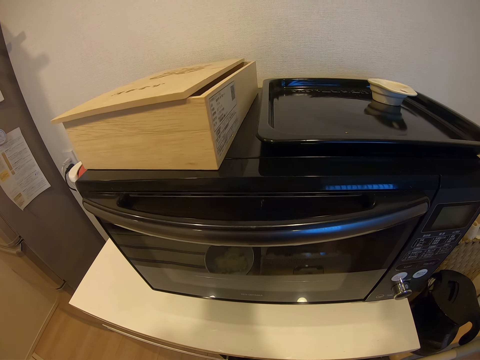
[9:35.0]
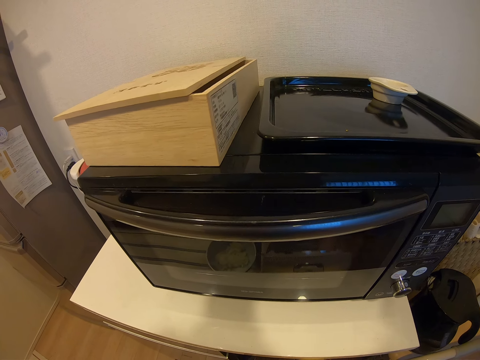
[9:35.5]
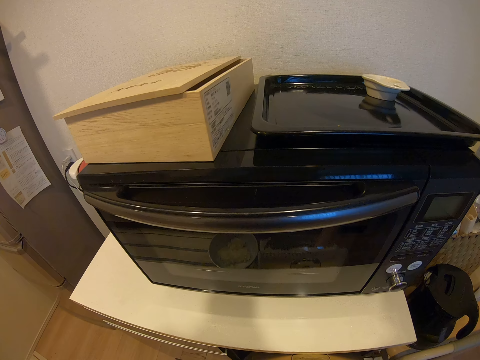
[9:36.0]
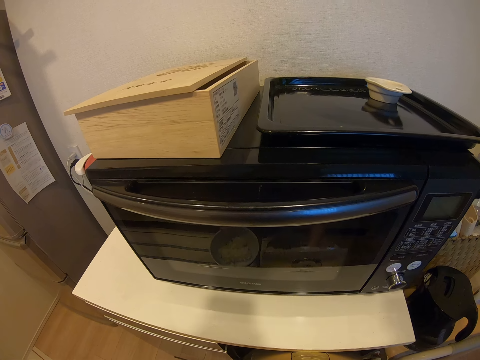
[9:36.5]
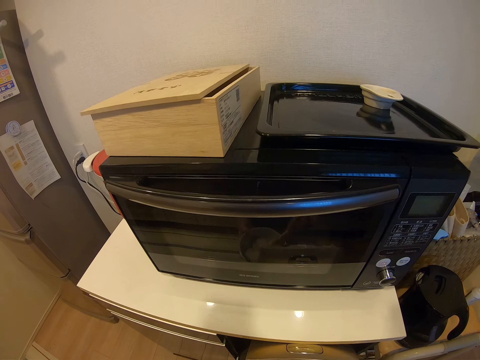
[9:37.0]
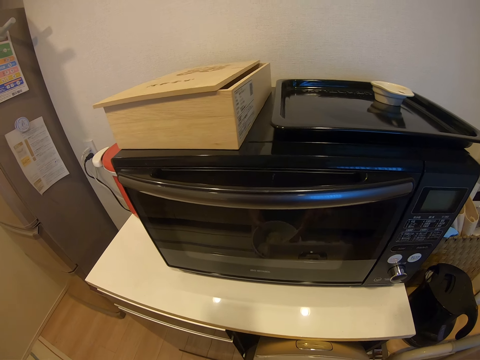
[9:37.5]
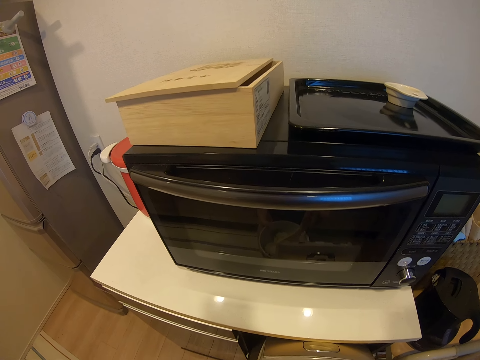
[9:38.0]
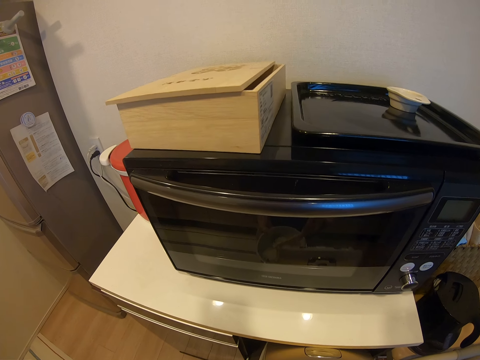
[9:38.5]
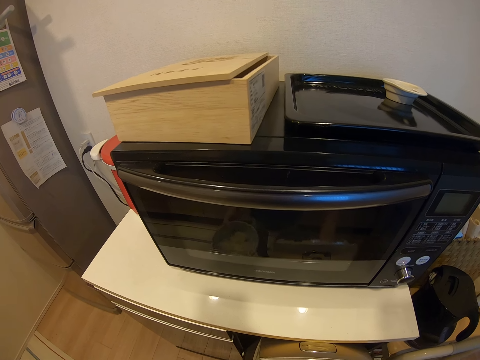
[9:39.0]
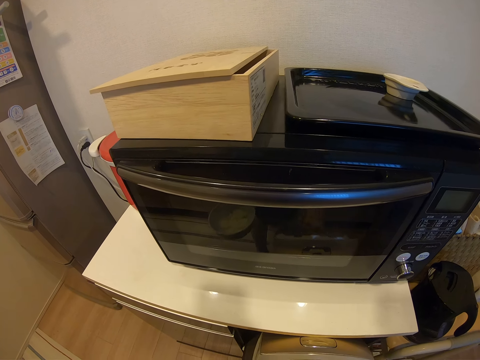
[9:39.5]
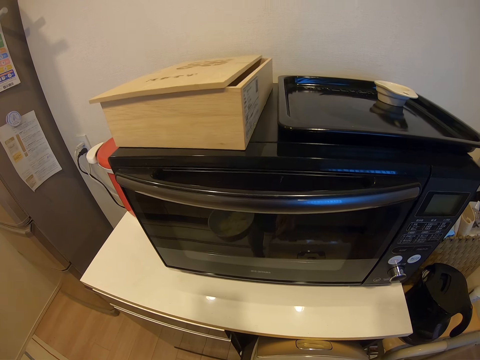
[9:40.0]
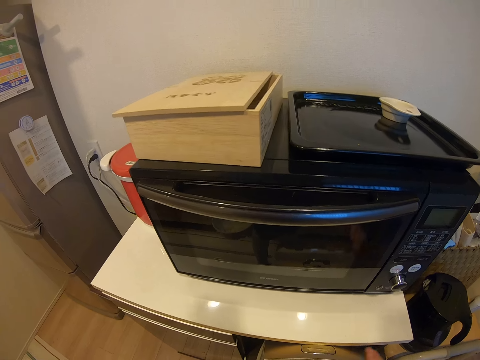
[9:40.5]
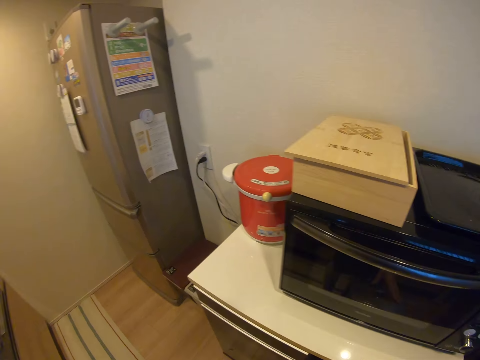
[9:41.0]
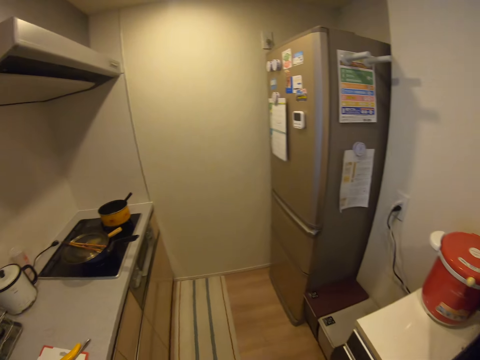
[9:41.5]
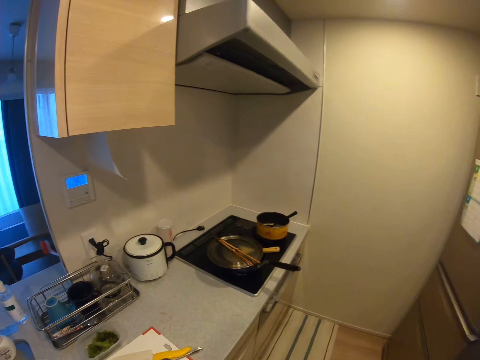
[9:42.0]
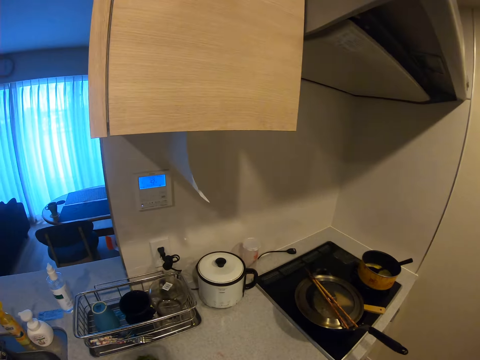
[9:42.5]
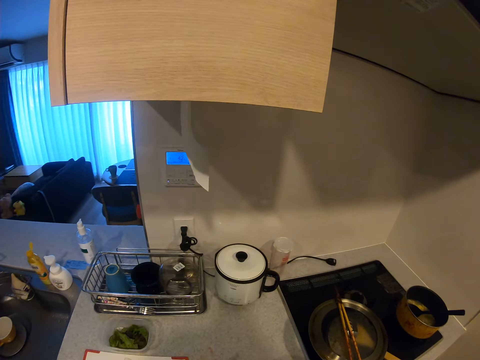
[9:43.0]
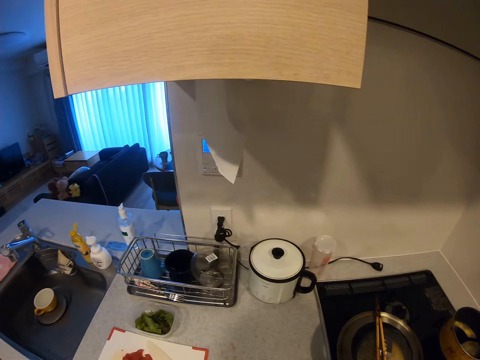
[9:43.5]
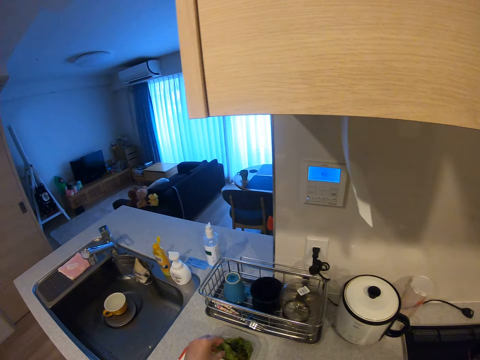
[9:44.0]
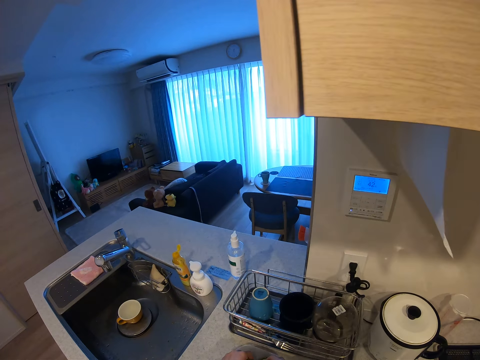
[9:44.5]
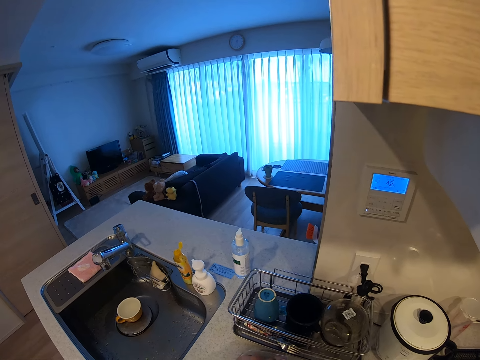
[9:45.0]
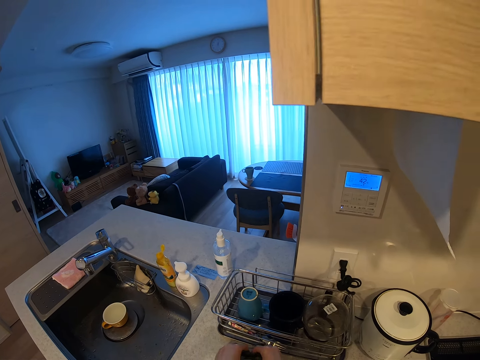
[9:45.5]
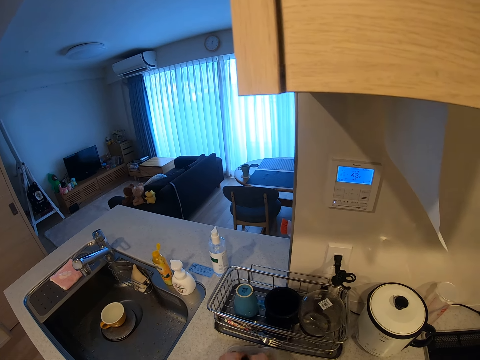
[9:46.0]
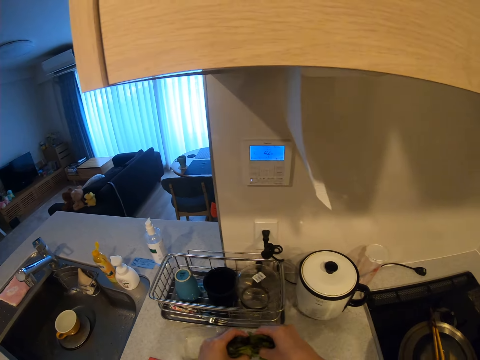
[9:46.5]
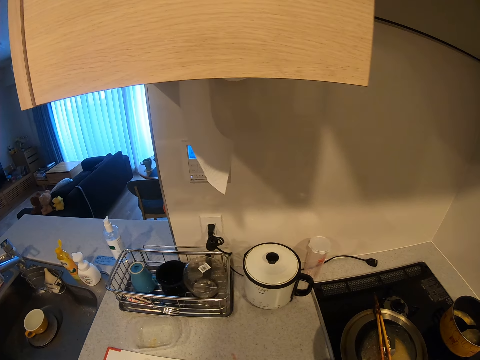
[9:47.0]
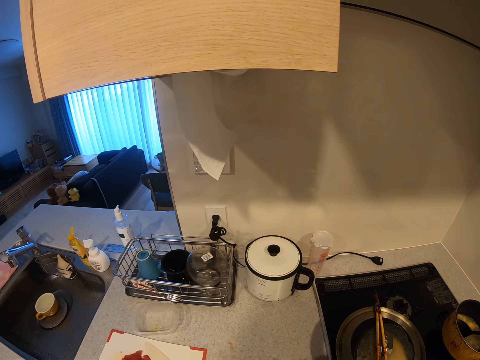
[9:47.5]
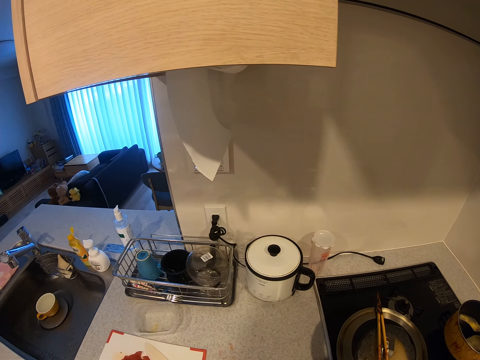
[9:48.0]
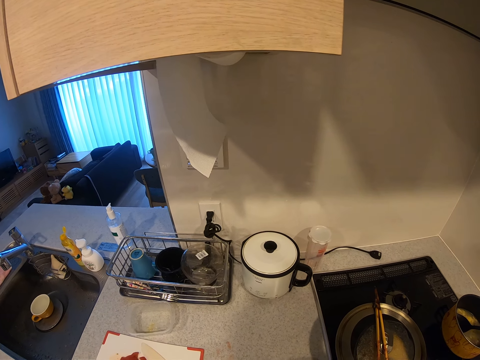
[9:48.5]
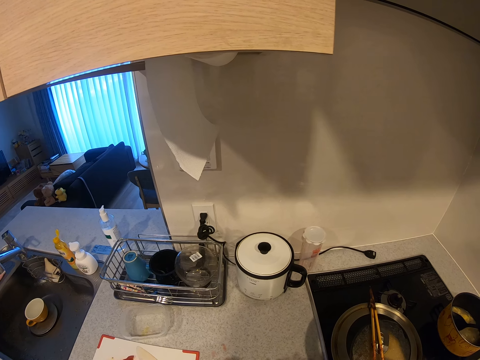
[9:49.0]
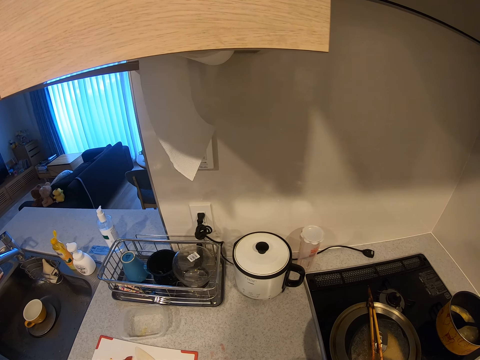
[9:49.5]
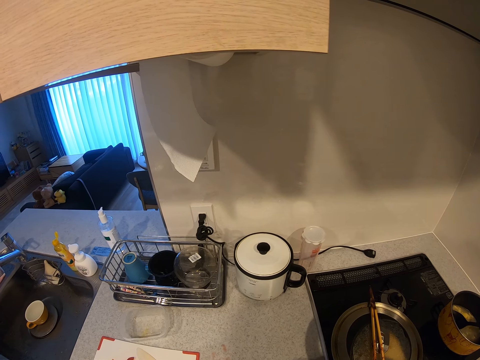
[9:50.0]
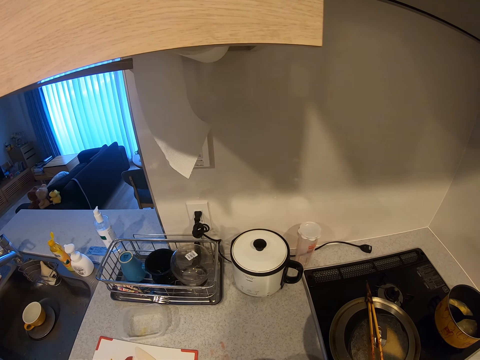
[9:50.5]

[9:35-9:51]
The camera wearer closes the cooler or cooking pot. They walk in the room. They pick a tin. They pick vegetables from the container. They stare at the cooking pots.

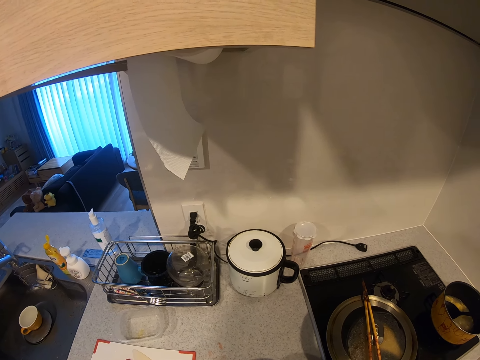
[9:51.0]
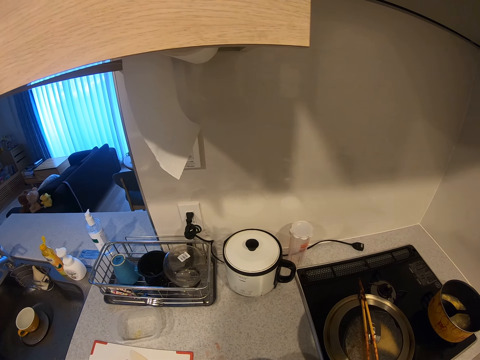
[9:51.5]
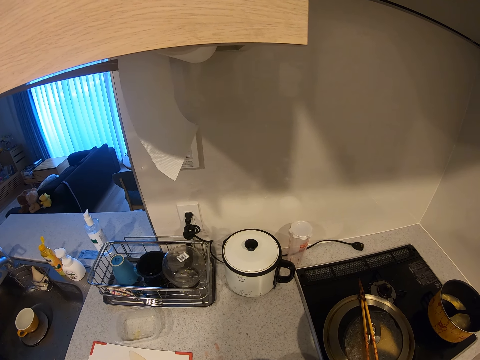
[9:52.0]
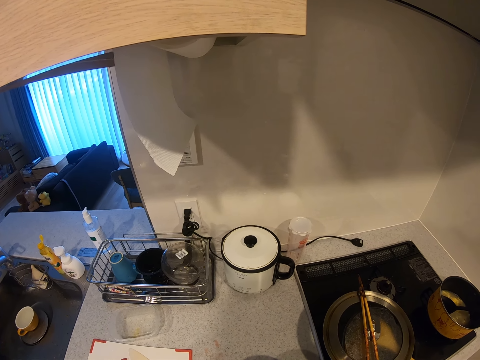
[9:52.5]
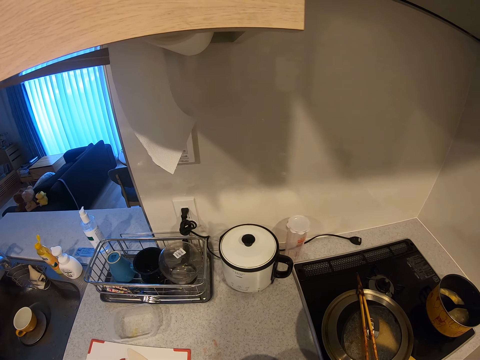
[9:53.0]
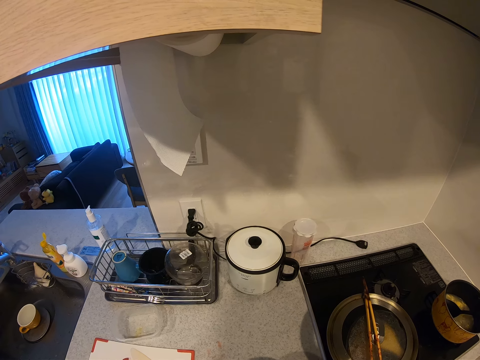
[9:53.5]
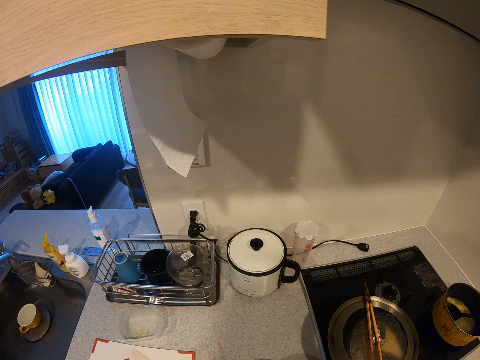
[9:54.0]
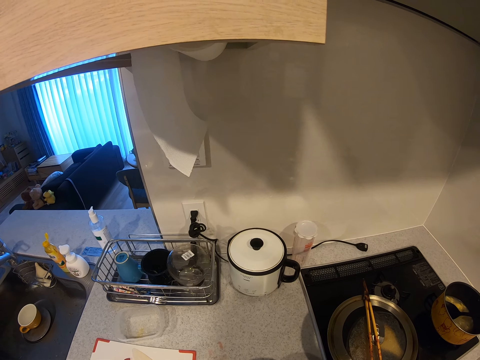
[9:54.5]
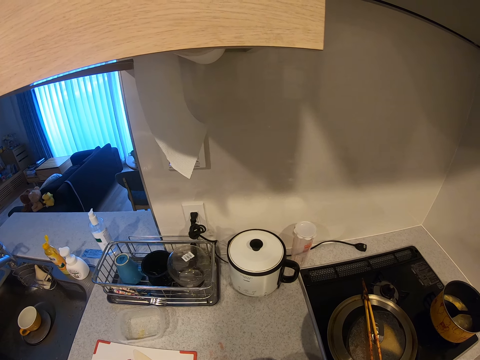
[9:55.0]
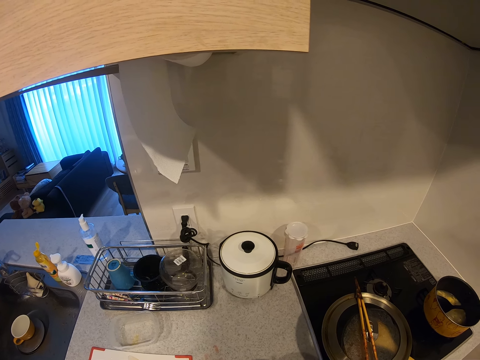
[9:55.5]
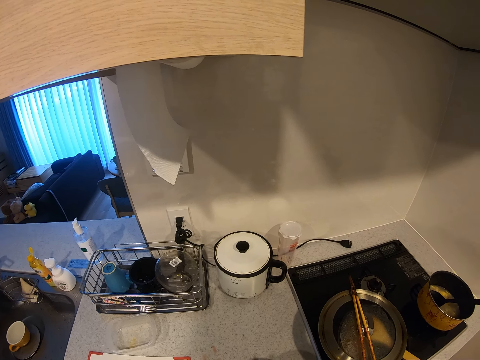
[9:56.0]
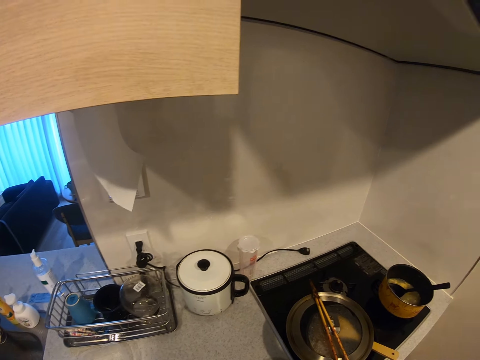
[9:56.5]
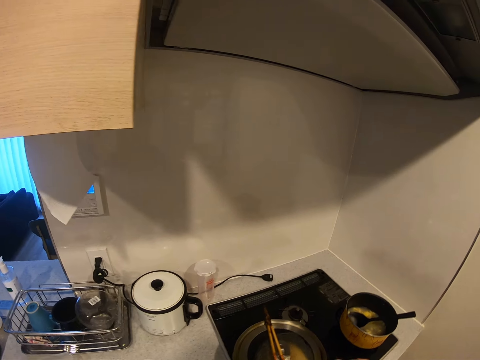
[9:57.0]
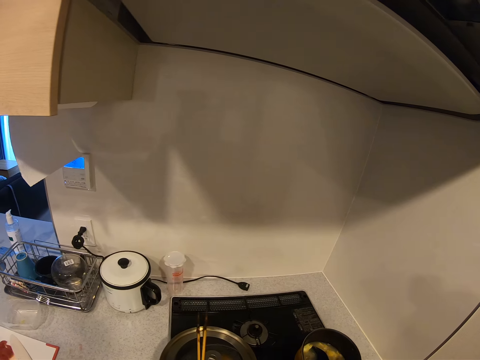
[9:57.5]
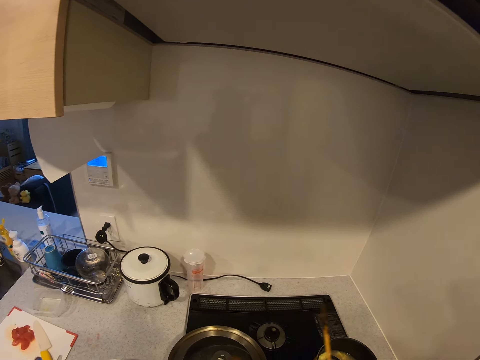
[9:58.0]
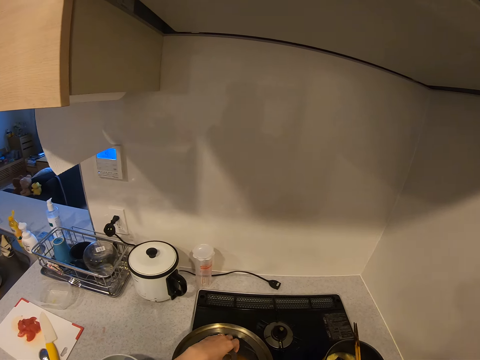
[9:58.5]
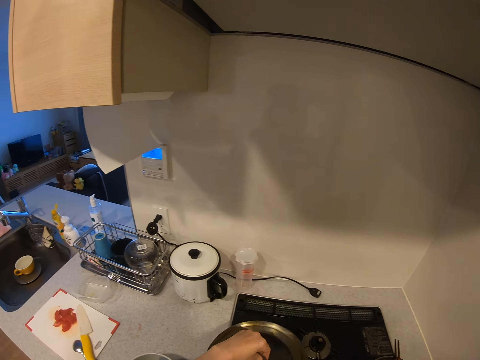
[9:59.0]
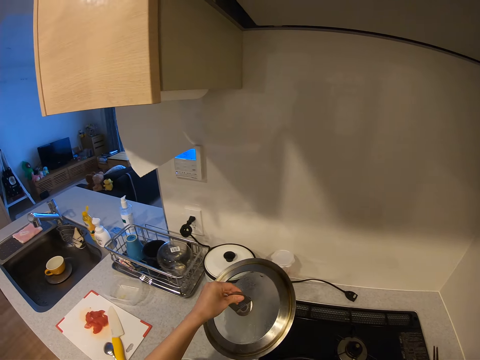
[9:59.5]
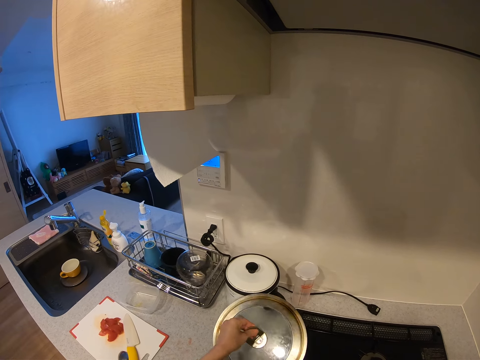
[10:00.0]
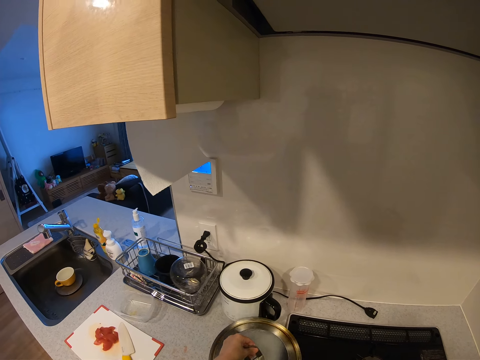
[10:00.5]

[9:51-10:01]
The camera wearer picks up chopsticks. They remove the cover of a cooking pan. They place the lid on the bench.
